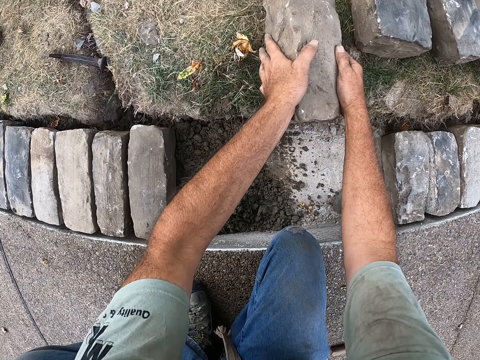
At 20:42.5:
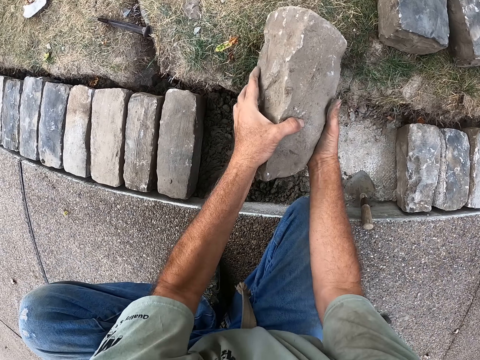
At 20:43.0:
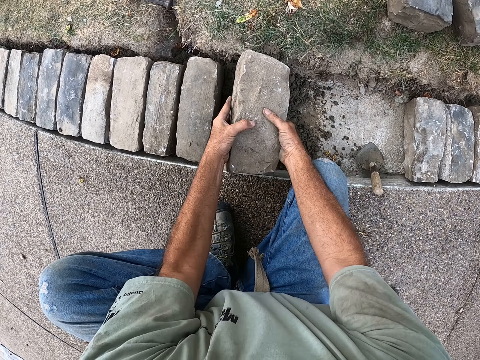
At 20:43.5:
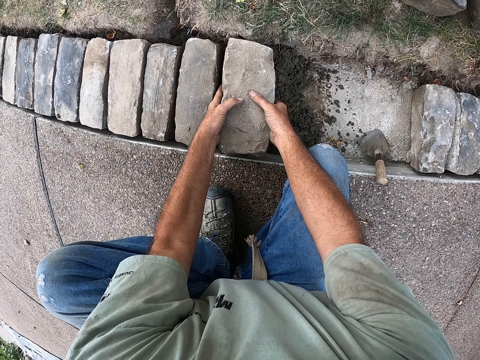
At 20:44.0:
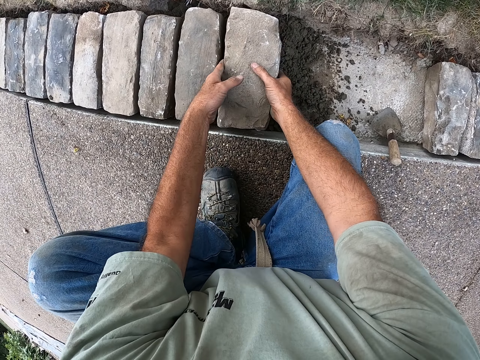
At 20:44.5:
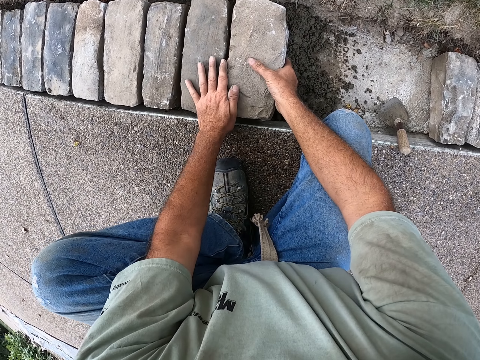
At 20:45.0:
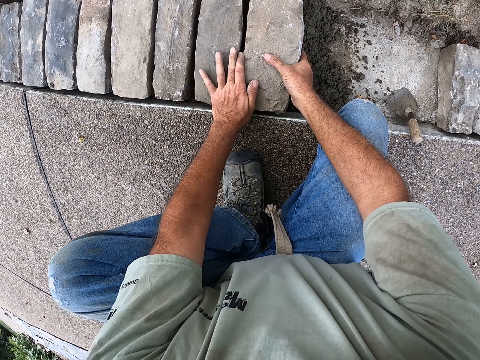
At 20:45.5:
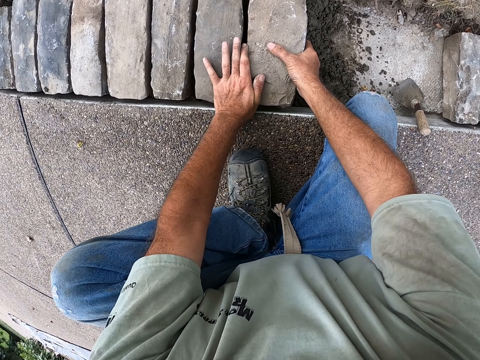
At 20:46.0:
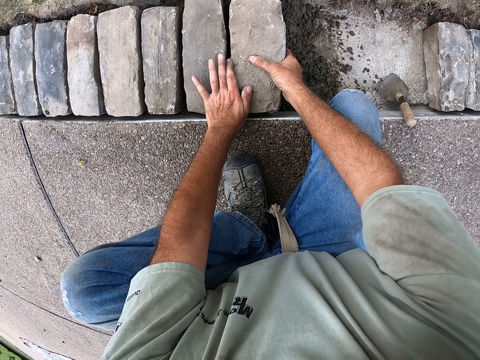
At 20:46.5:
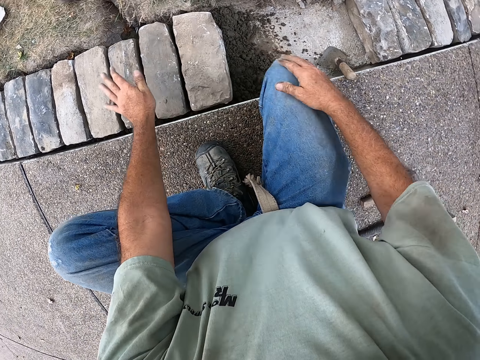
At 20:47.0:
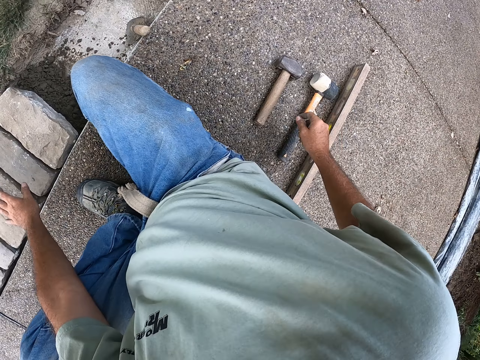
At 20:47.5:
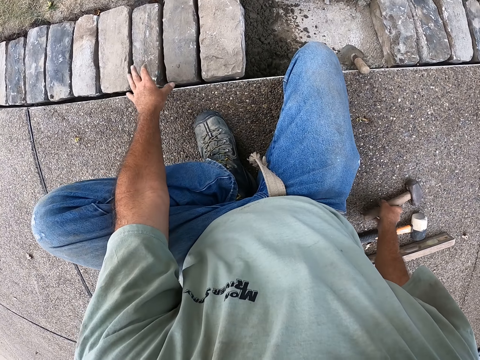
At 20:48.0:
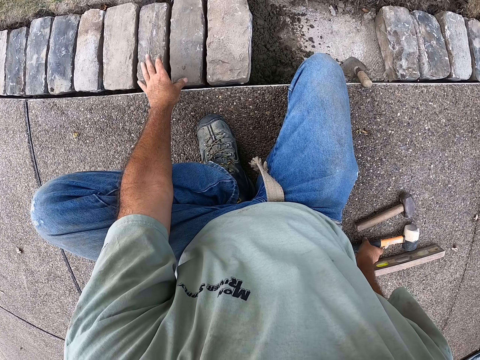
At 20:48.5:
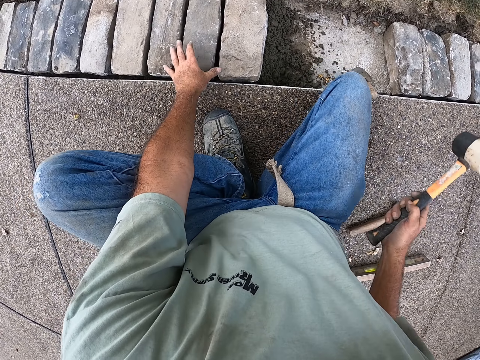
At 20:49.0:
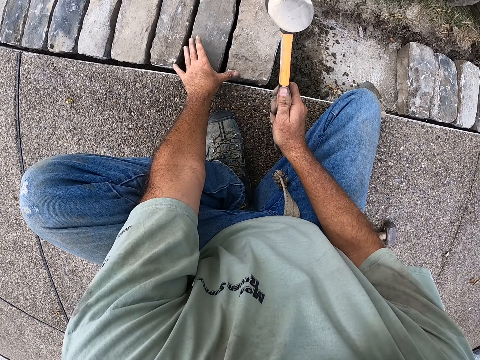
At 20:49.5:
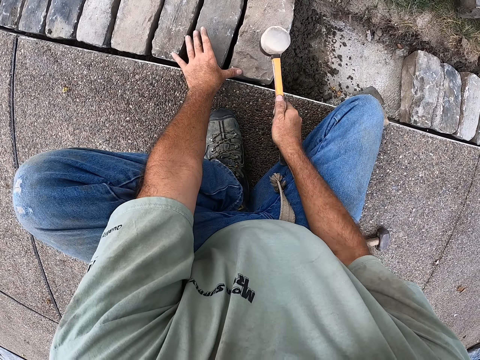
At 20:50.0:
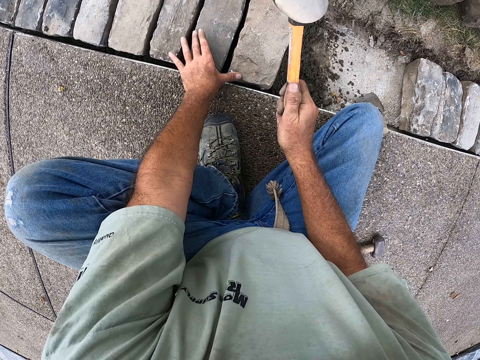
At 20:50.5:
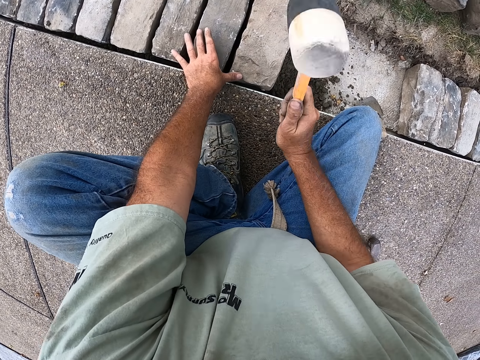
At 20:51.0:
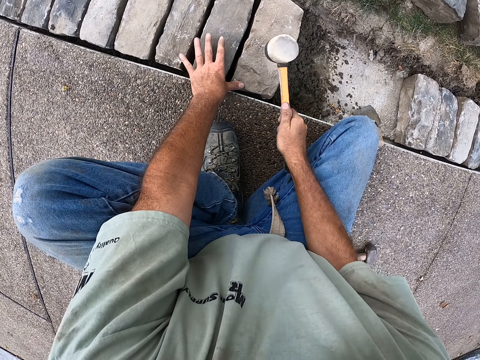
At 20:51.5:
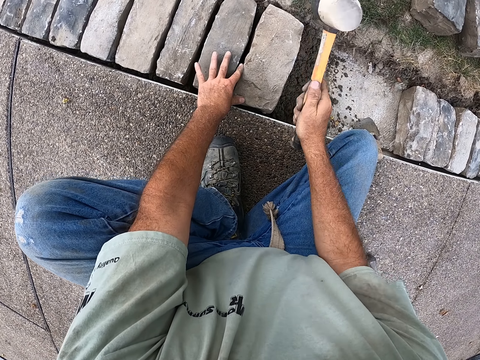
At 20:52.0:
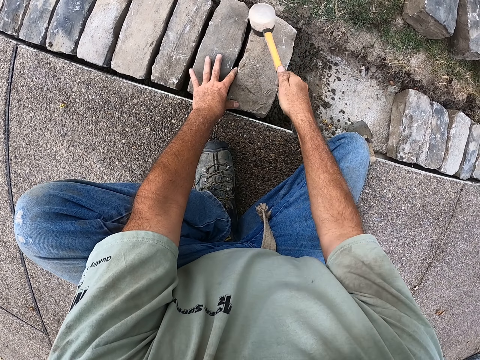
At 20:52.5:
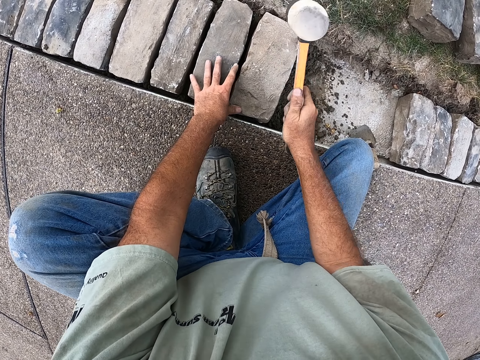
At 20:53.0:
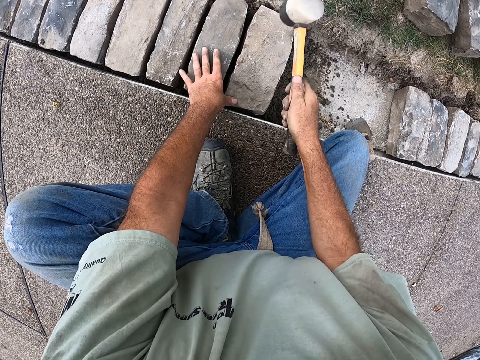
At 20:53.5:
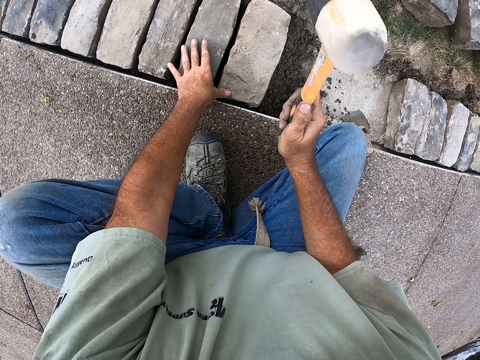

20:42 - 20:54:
The camera wearer picks the brick. They put the brick on the sand. They pick a sledge hammer from the ground. They hold the hammer. They fix the brick with the hammer. They hit the brick with the sledge hammer.

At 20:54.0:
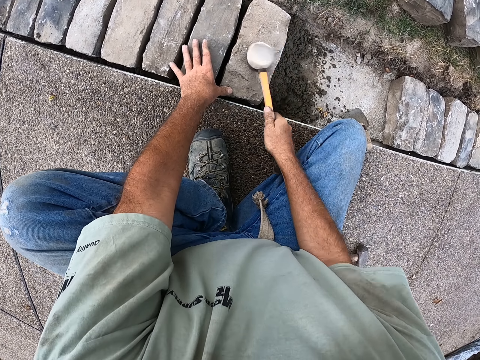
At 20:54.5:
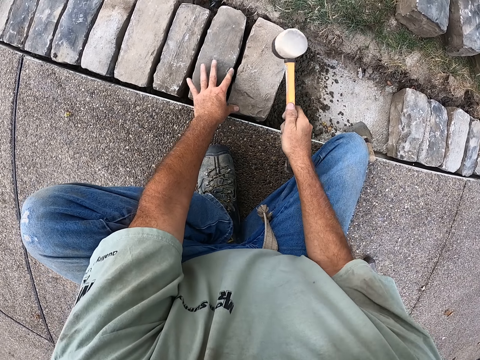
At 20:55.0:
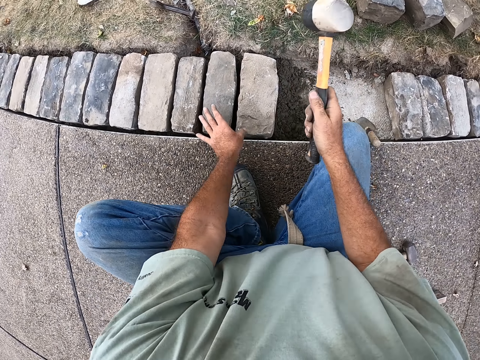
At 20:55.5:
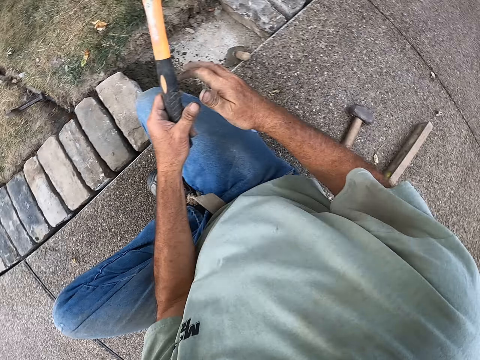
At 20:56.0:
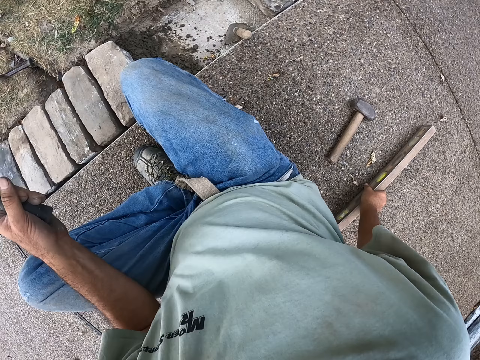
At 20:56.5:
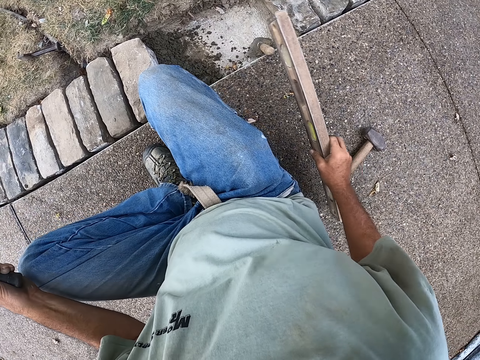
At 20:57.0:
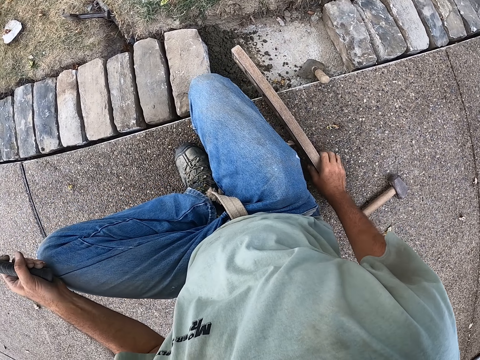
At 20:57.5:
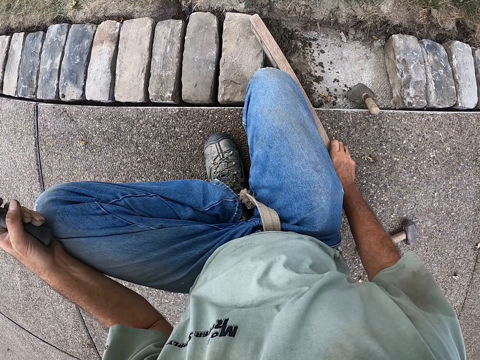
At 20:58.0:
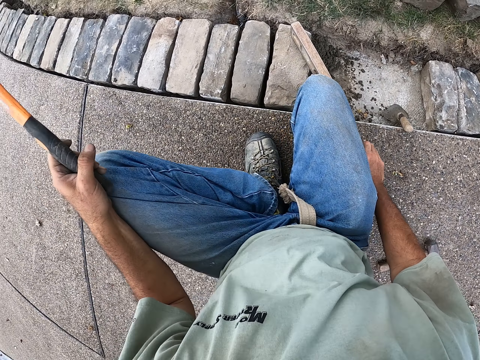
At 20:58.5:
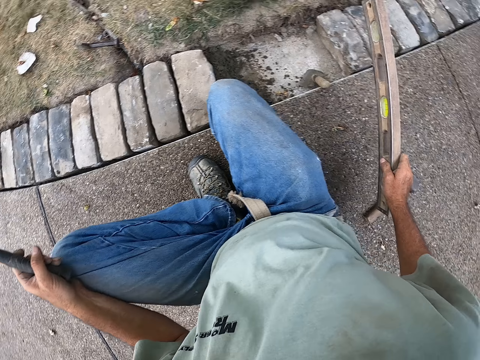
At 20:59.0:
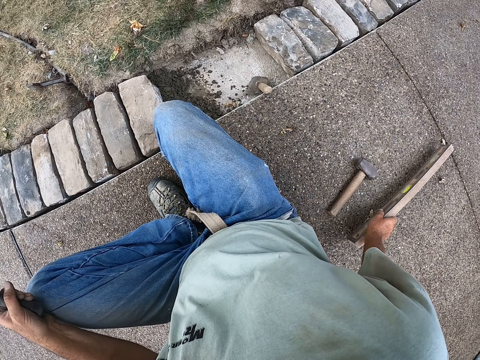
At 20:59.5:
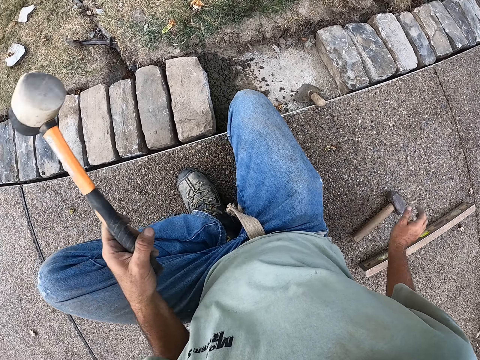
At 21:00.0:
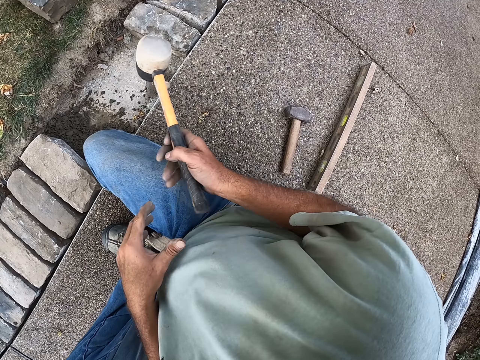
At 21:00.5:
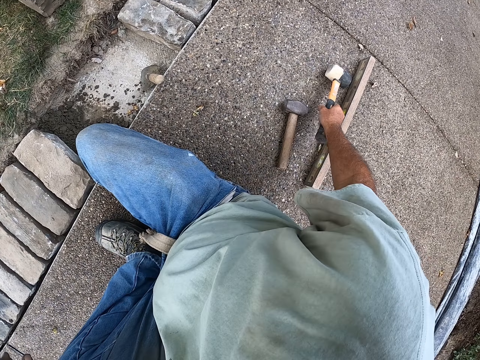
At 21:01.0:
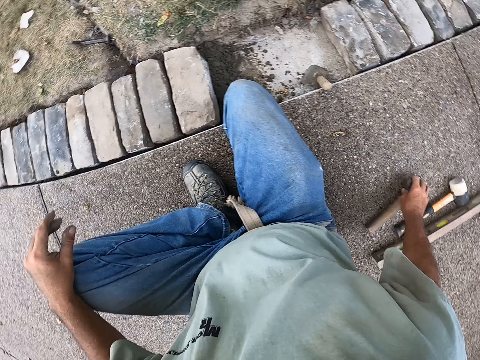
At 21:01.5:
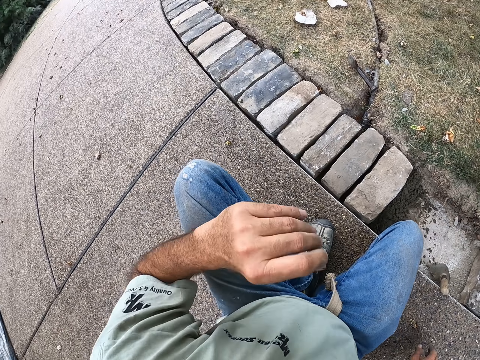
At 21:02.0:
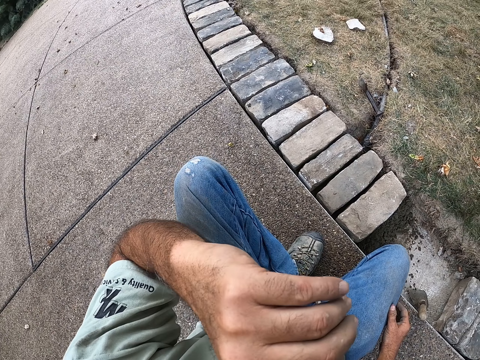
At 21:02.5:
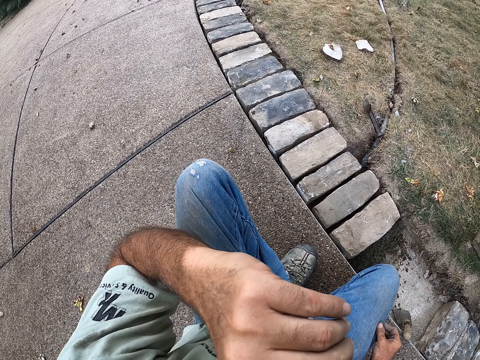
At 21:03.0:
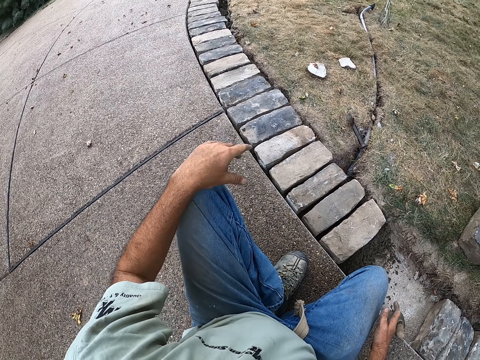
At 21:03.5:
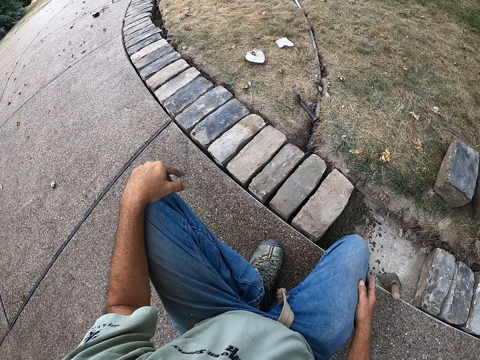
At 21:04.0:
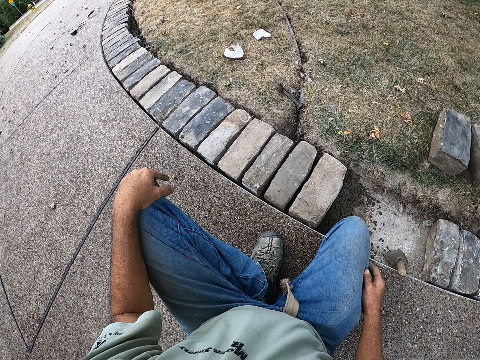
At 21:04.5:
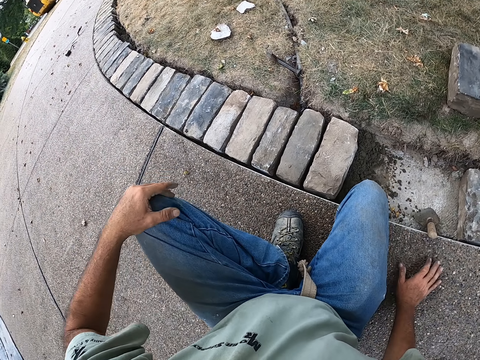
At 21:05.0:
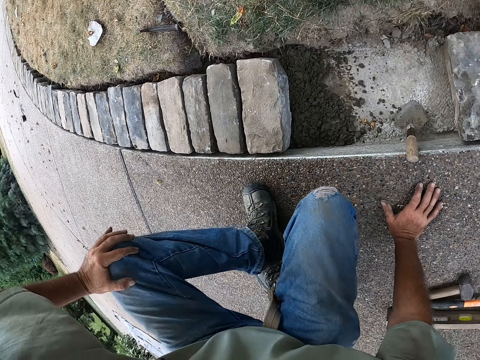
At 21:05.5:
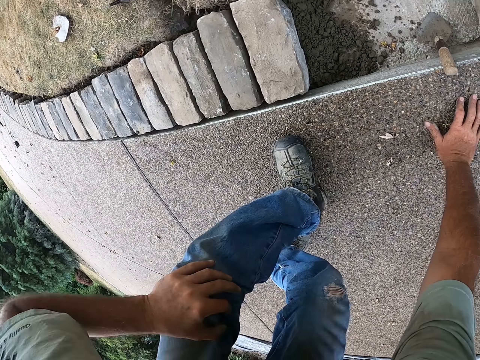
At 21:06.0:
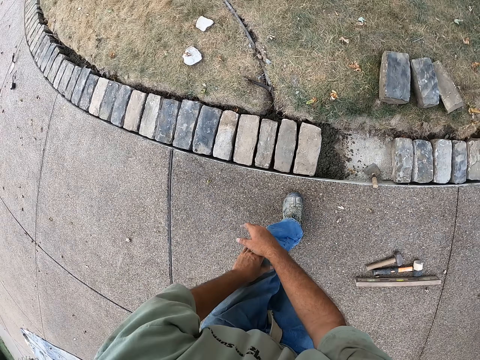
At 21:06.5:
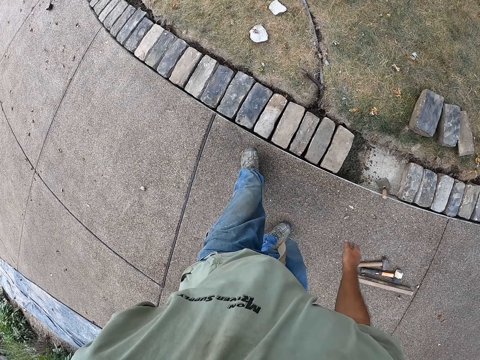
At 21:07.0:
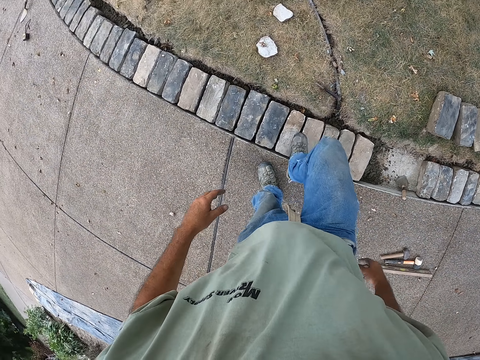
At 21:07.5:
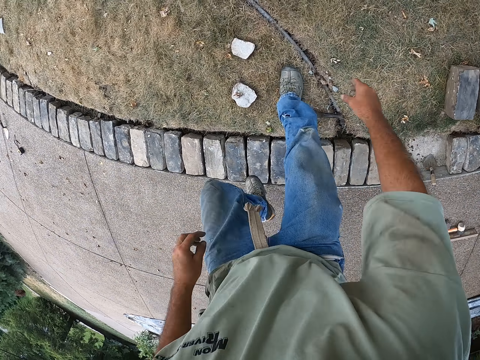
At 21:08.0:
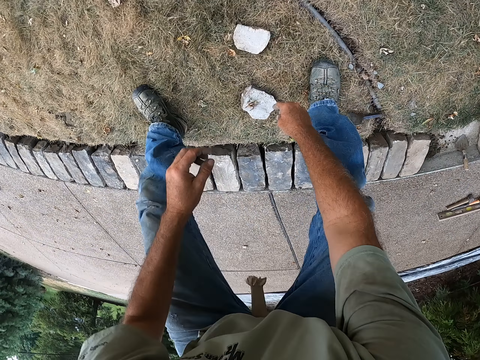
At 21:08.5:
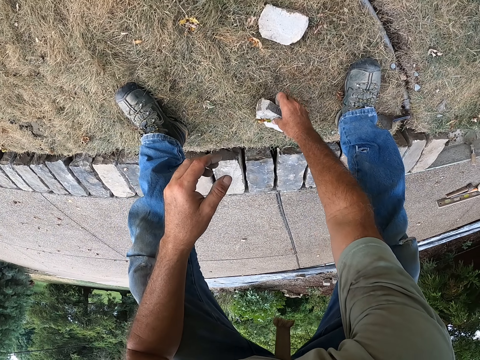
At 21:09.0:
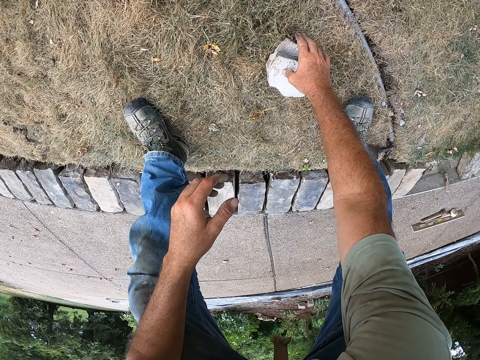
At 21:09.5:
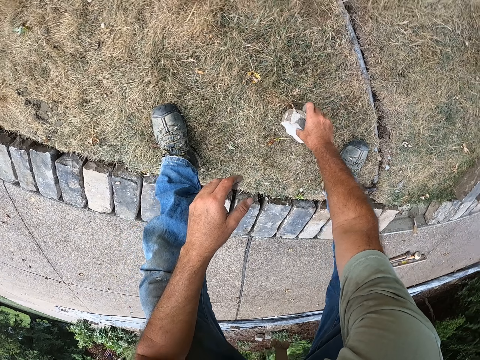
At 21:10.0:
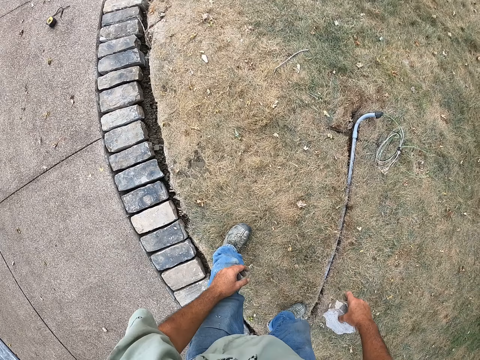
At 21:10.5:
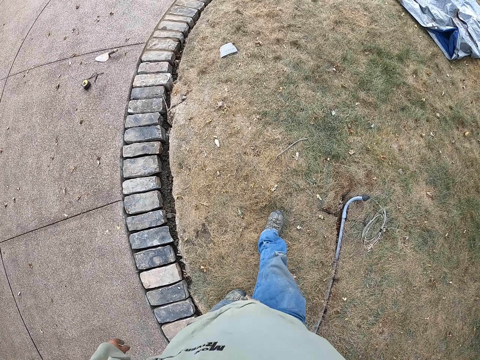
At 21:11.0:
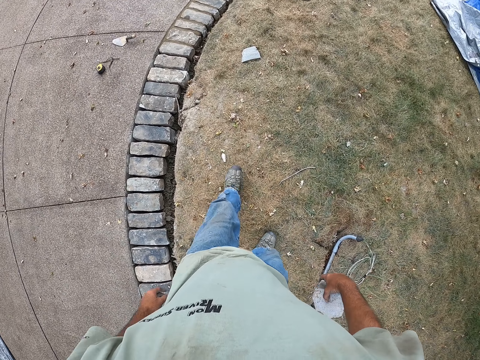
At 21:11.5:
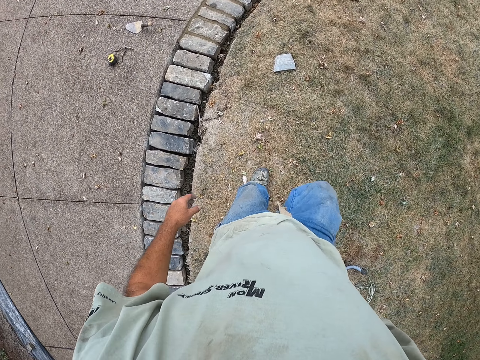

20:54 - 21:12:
The camera wearer holds the hammer. They level the brick with a spirit level. They pick the I beam level. They measure the brick level. They put the I beam level down. They put the hammer down. They lift the hand. They put the hand on the knee. They stand on the ground. They walk on the grass. They pick the cut pieces of bricks. They hold the pieces of bricks. They walk on the grass.
